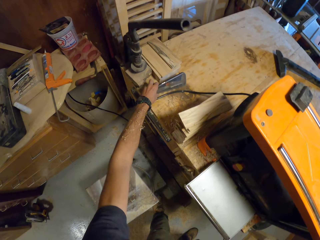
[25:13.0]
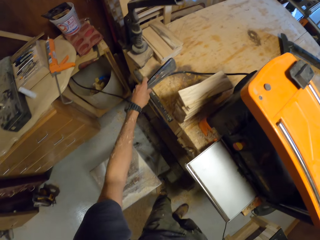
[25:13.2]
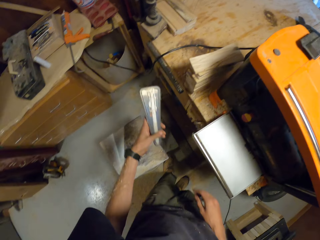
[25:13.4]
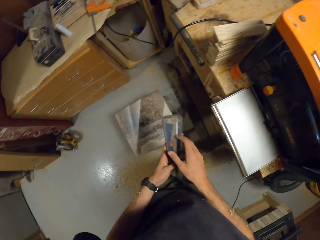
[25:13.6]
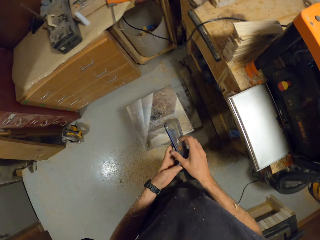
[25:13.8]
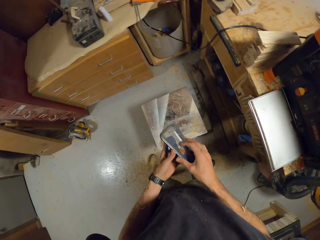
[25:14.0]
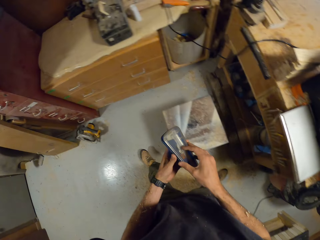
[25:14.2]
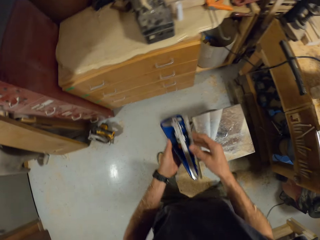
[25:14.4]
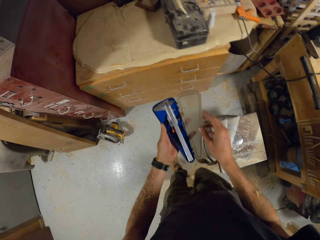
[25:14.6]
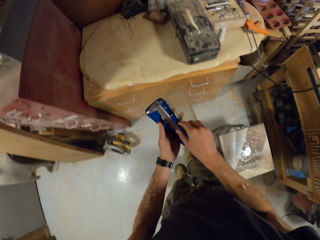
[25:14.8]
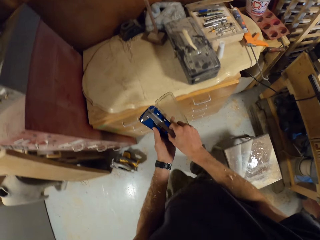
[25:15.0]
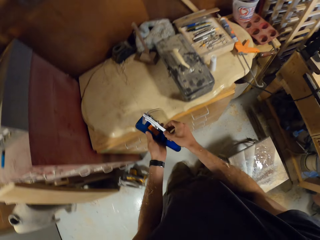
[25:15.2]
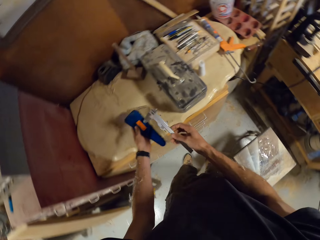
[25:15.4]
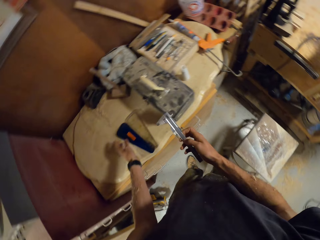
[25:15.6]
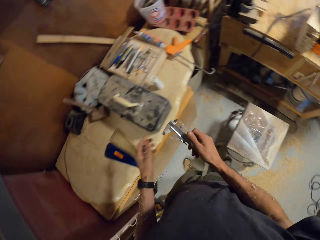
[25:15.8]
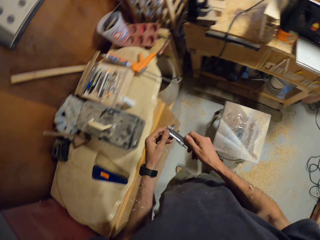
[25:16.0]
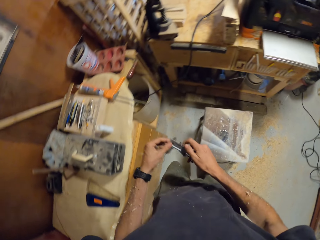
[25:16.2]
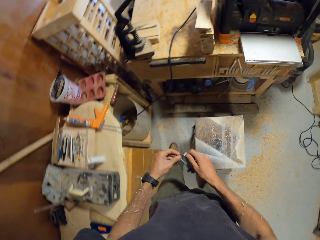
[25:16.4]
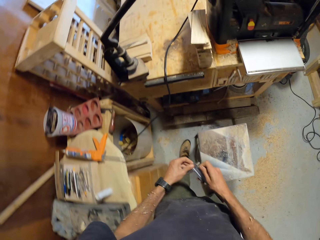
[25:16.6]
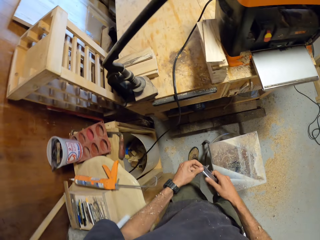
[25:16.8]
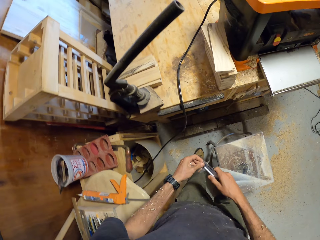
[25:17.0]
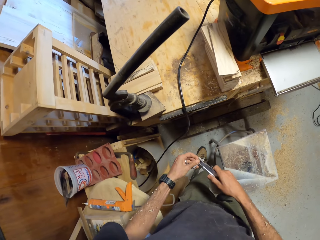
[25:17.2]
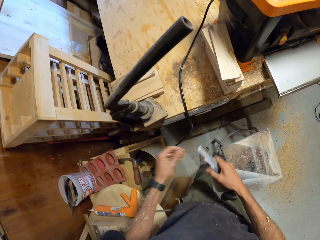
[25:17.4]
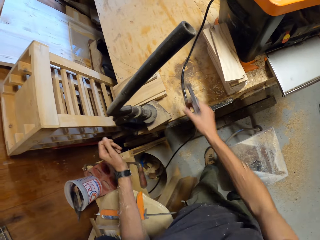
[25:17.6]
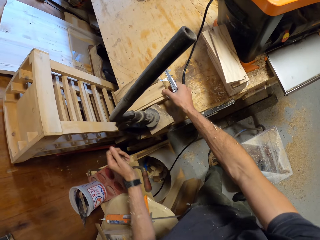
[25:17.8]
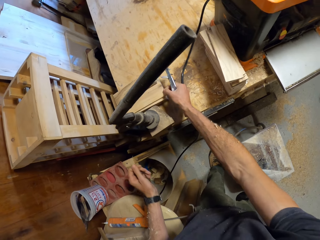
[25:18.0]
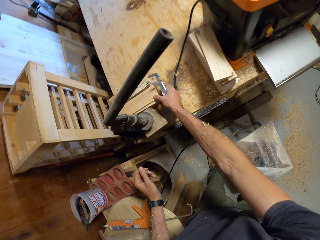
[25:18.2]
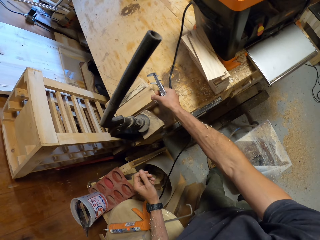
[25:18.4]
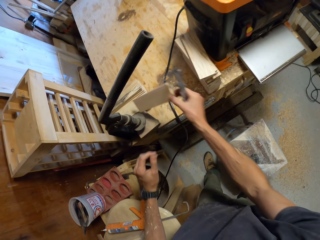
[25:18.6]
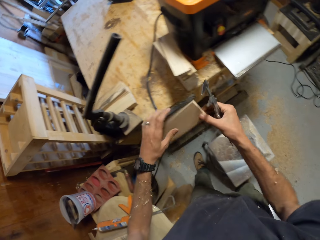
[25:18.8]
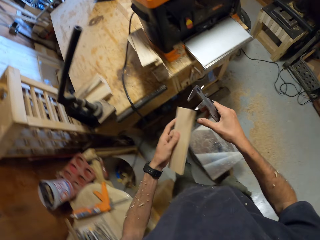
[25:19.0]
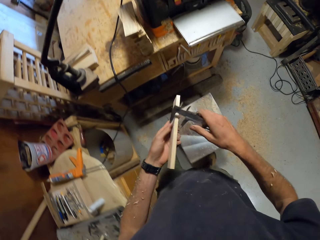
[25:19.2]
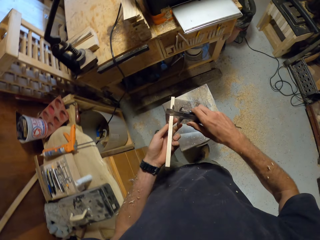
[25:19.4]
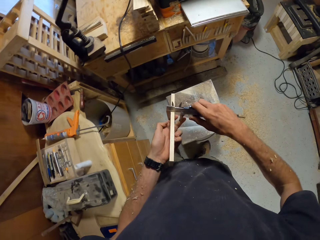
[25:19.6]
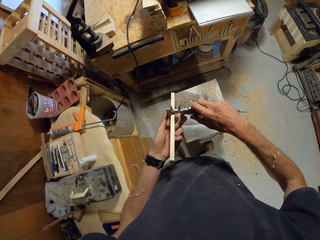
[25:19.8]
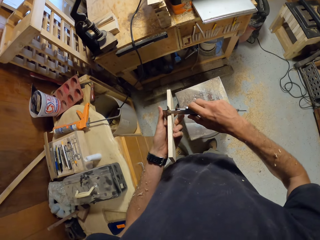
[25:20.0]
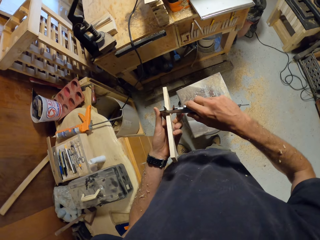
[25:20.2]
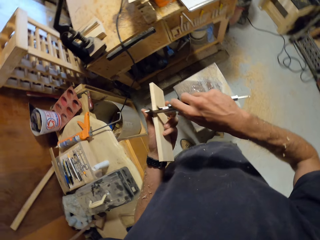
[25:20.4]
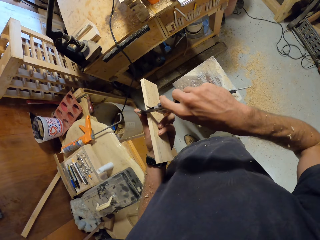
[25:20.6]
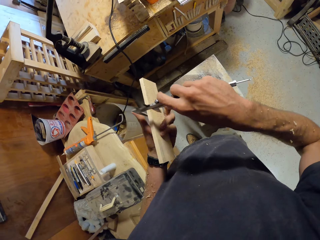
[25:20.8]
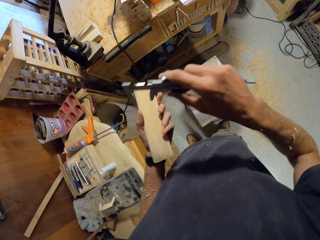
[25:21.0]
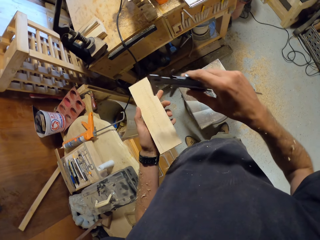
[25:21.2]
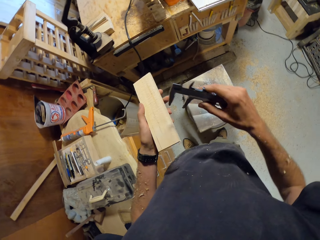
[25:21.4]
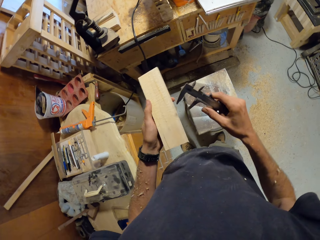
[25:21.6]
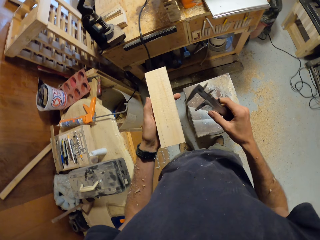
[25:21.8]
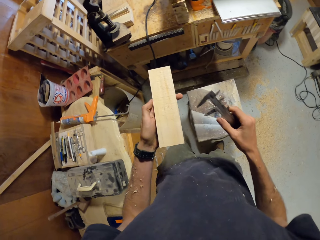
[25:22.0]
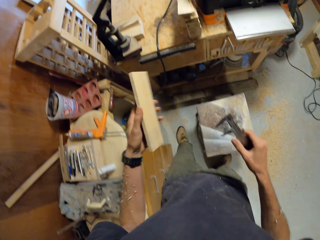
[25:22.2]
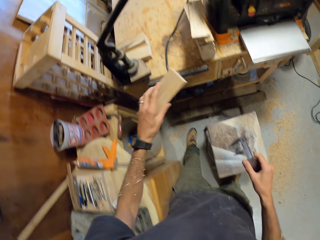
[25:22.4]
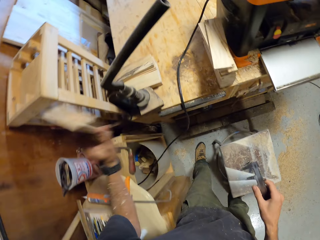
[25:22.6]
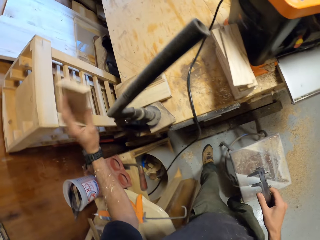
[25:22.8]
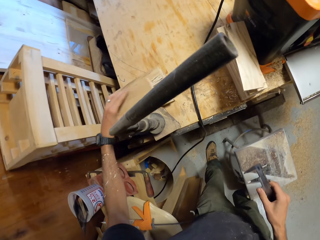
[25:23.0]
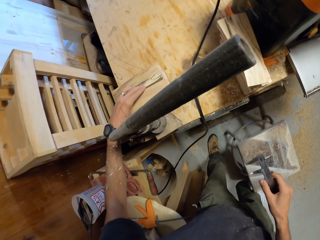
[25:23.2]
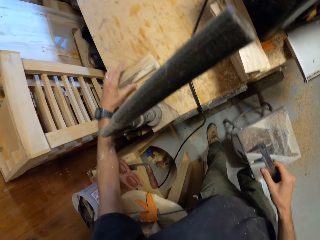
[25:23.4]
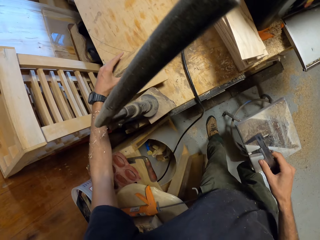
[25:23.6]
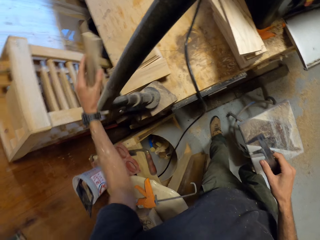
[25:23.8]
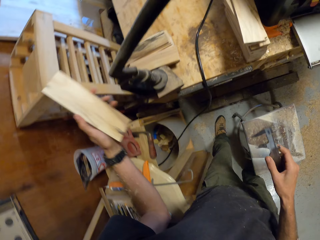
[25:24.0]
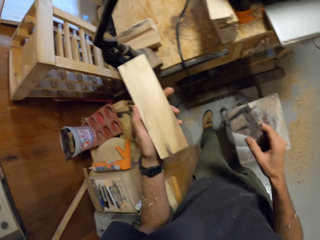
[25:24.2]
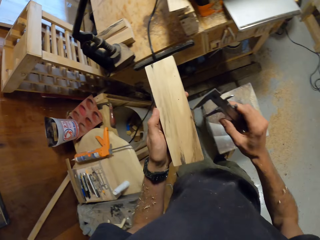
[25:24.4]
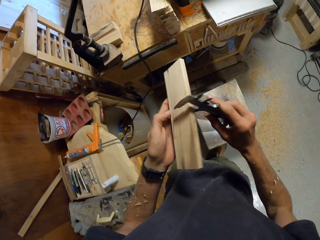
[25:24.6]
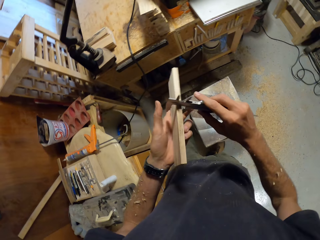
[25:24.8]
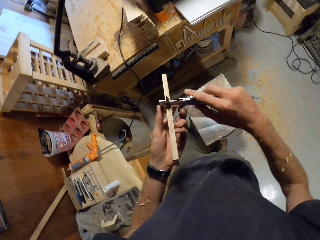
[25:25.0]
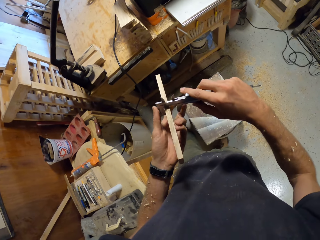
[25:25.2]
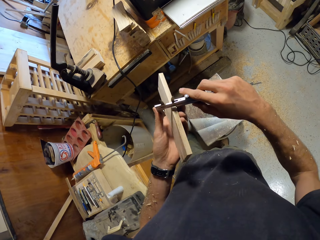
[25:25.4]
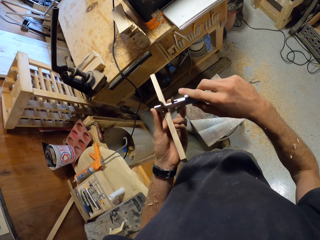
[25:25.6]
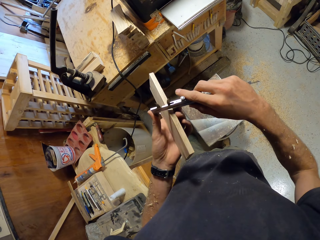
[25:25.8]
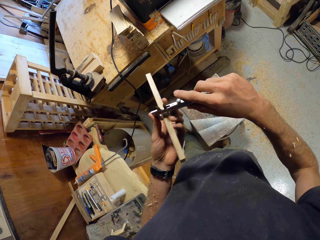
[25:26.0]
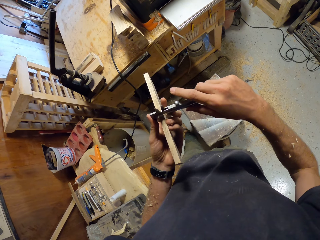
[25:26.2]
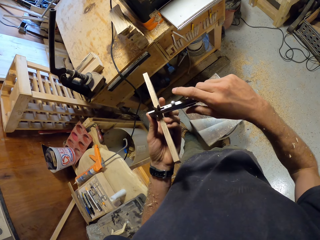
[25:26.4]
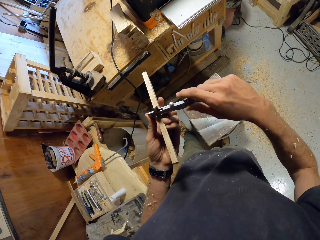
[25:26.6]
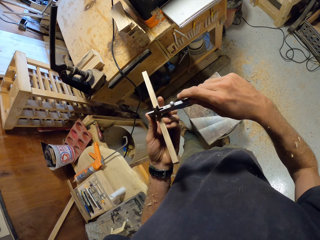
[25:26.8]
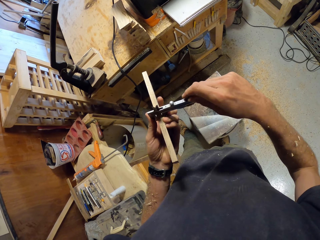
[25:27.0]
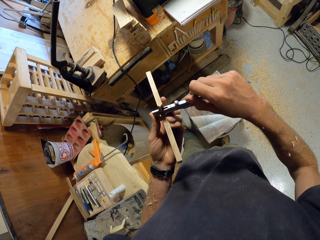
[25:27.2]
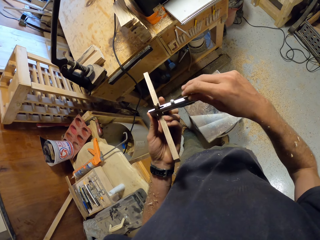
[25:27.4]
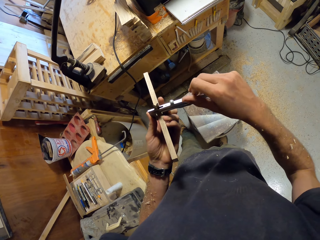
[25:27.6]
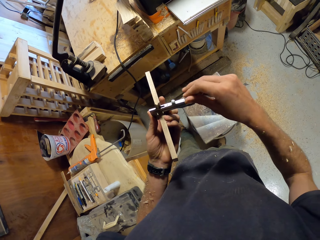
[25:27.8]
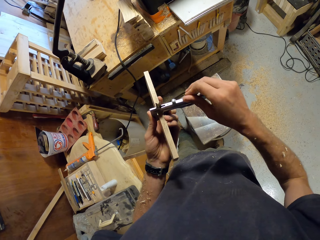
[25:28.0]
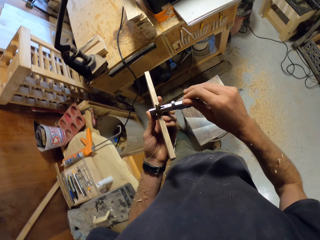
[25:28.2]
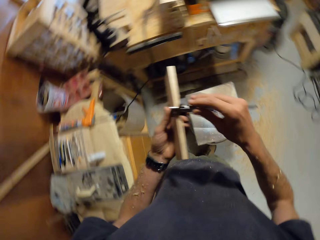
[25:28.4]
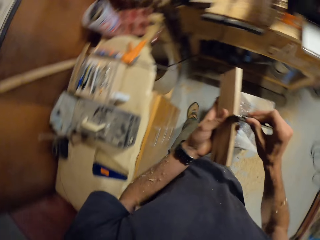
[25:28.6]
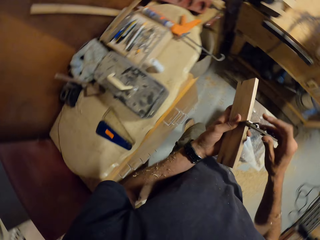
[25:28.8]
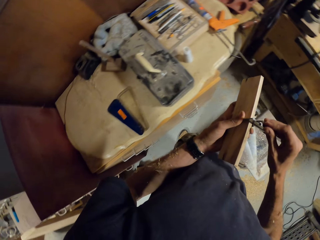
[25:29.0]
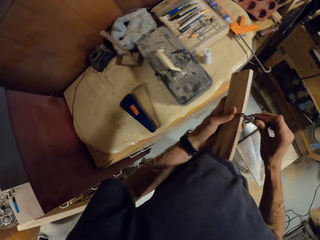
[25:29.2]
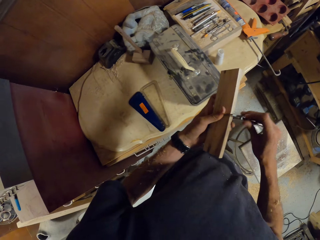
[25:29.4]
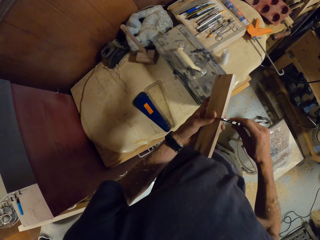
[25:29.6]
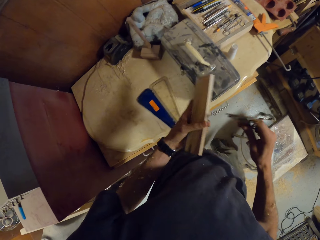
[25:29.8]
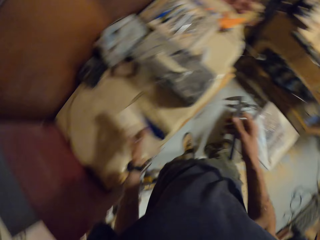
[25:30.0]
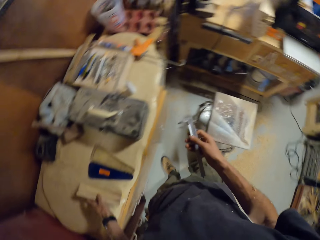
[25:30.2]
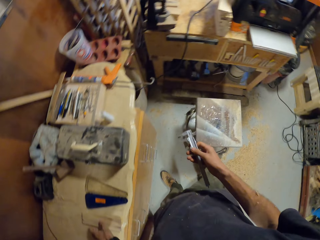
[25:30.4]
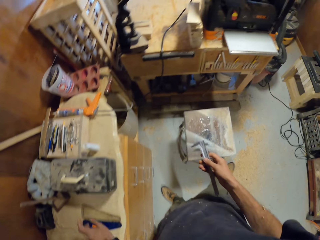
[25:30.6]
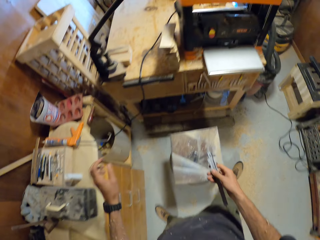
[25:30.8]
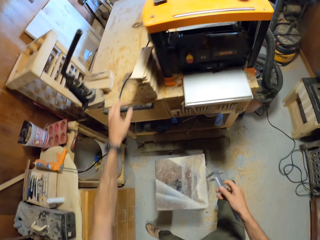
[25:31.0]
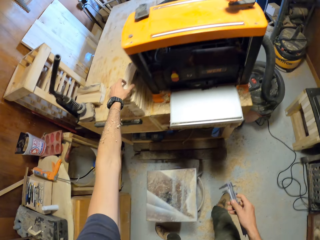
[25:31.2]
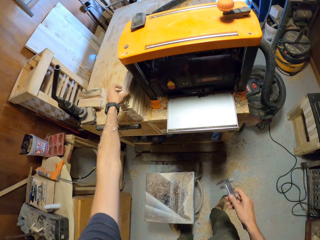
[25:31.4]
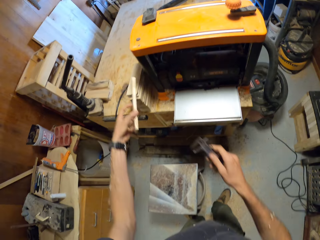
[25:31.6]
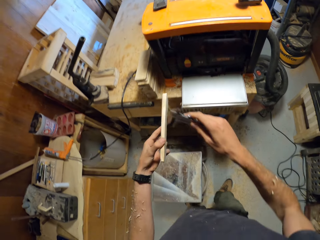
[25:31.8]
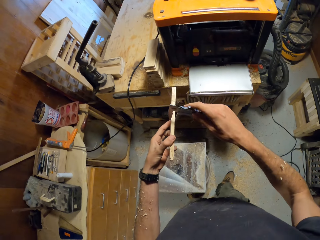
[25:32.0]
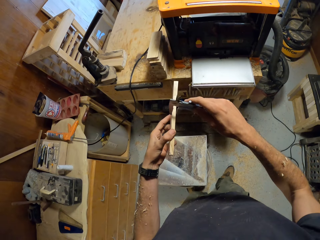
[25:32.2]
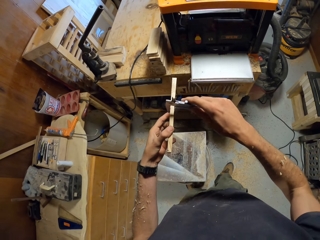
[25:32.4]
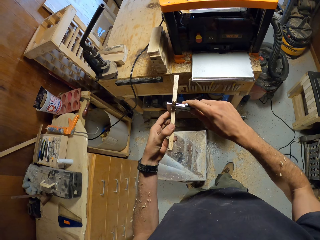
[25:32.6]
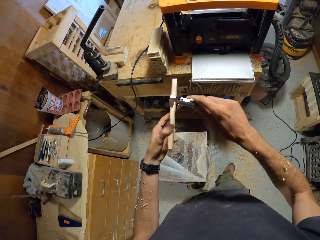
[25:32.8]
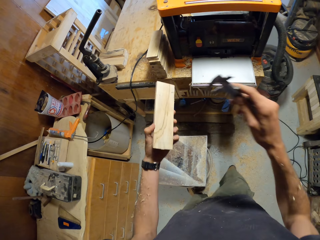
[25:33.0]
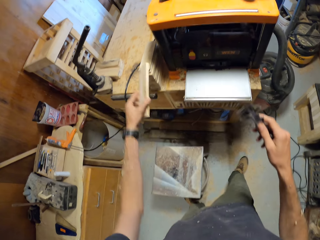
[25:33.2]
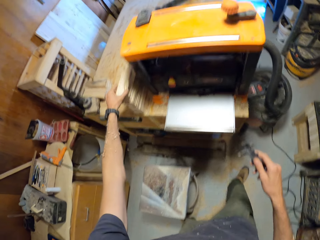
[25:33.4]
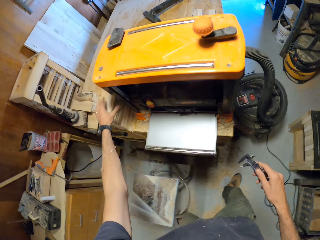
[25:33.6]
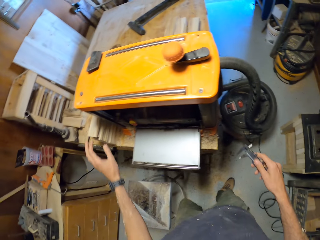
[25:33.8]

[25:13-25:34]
The camera wearer opens the caliper's case in his hands. He picks a clamp. He removes the caliper from its case. He drops the caliper's case on a drawer. He carries the clamp. He adjusts the caliper's jaws. He picks a plank from the work table with his right hand. He measures the plank with the caliper. He clamps the wood and removes the clamp from the wood. He drops the plank on the work table. He picks another plank from the work table with his right hand. He clamps the wood. He measures the plank with the caliper. He unclamps the wood. He drops the plank on the drawer. He picks another plank from the work table with his right hand. He fits the wood on the clamp. He measures the plank with the caliper. He drops the plank on the other planks on the work table.
